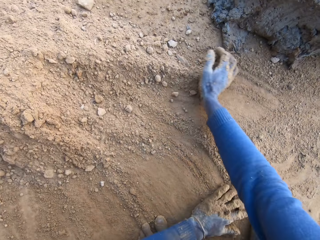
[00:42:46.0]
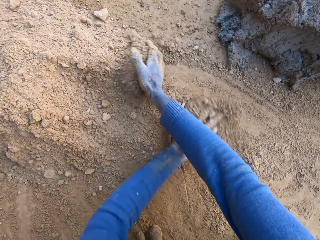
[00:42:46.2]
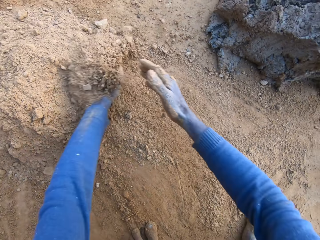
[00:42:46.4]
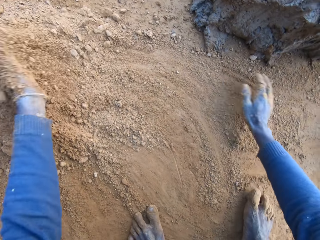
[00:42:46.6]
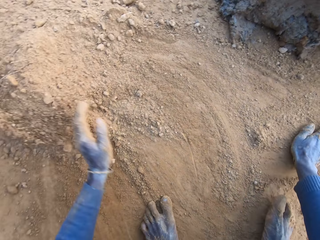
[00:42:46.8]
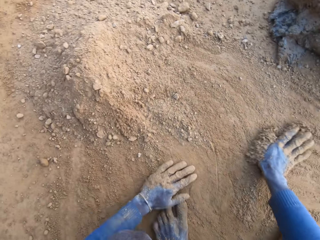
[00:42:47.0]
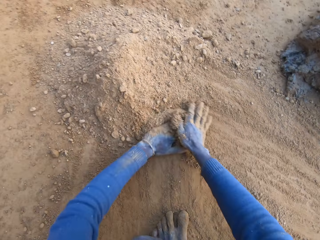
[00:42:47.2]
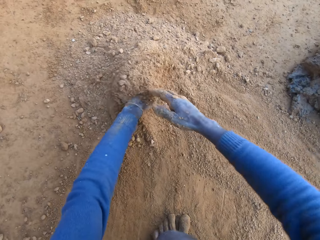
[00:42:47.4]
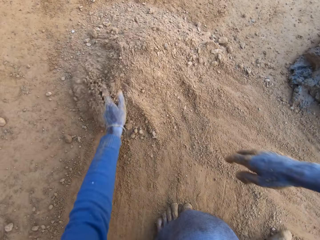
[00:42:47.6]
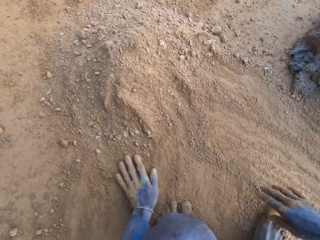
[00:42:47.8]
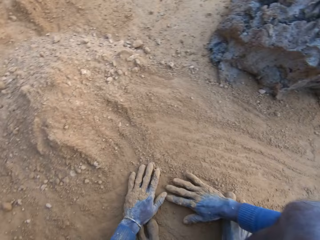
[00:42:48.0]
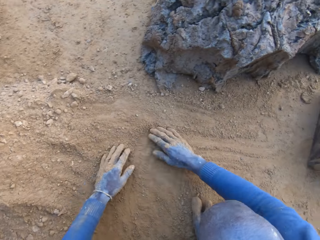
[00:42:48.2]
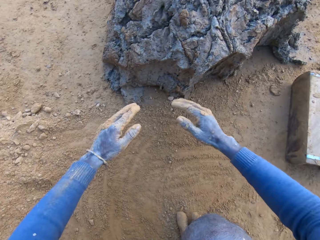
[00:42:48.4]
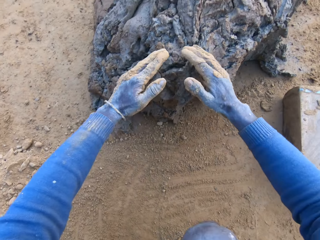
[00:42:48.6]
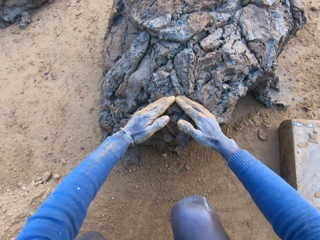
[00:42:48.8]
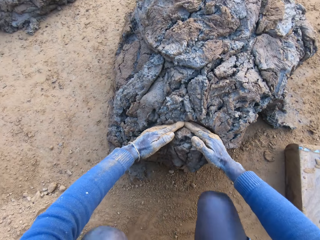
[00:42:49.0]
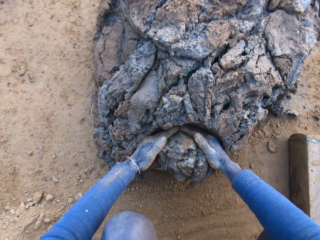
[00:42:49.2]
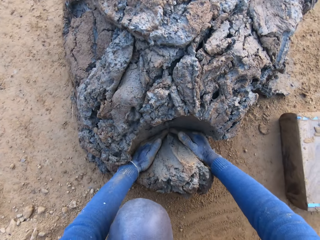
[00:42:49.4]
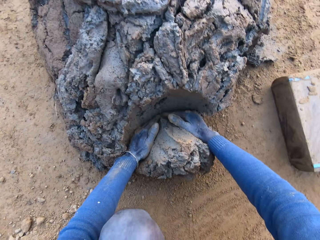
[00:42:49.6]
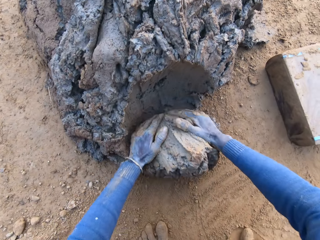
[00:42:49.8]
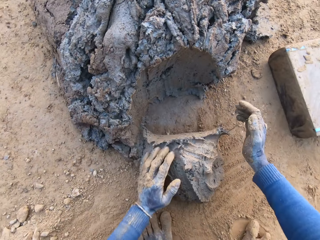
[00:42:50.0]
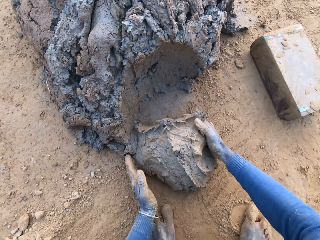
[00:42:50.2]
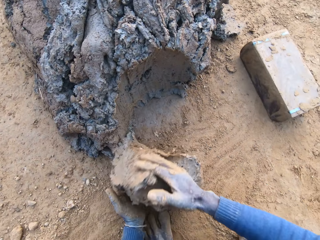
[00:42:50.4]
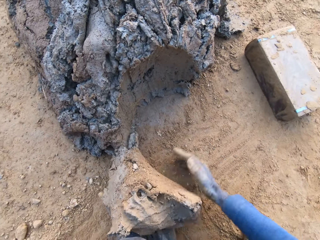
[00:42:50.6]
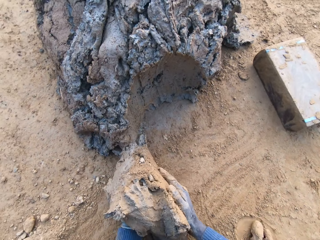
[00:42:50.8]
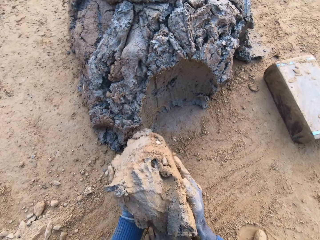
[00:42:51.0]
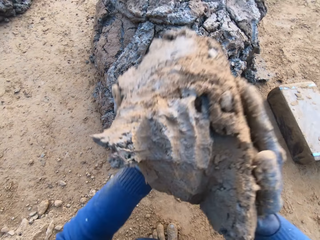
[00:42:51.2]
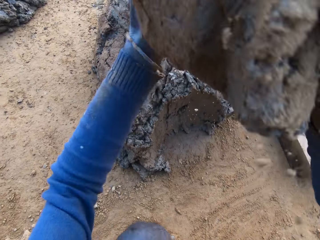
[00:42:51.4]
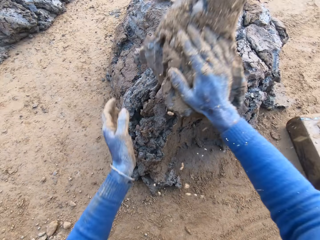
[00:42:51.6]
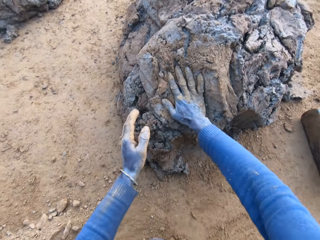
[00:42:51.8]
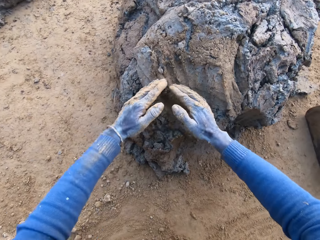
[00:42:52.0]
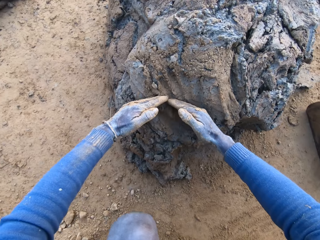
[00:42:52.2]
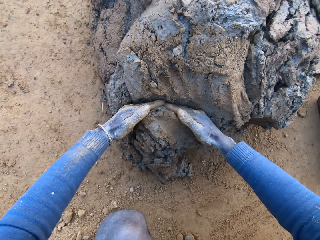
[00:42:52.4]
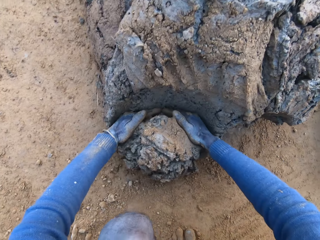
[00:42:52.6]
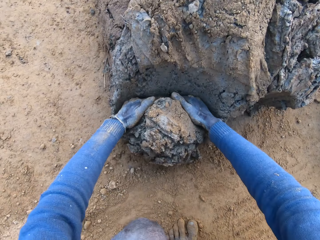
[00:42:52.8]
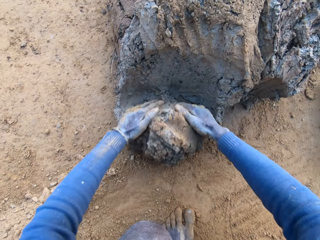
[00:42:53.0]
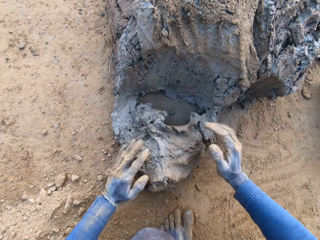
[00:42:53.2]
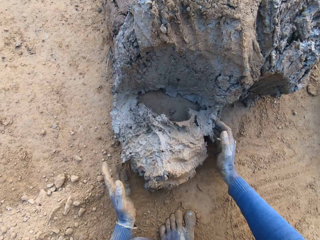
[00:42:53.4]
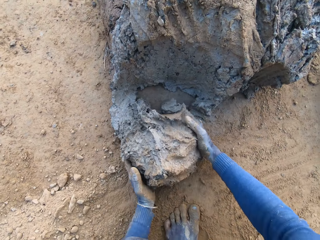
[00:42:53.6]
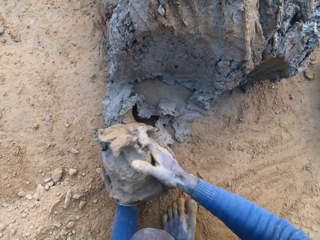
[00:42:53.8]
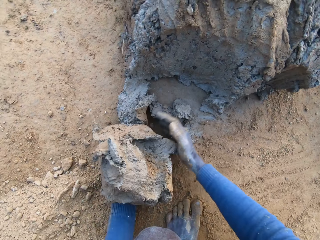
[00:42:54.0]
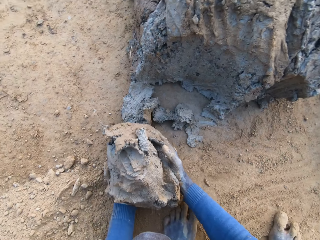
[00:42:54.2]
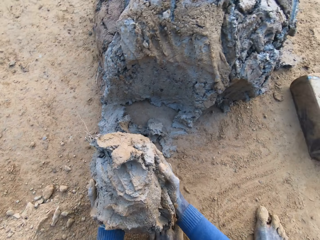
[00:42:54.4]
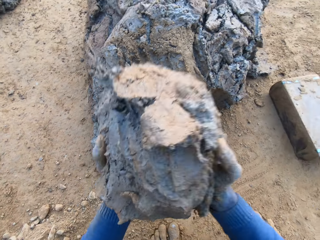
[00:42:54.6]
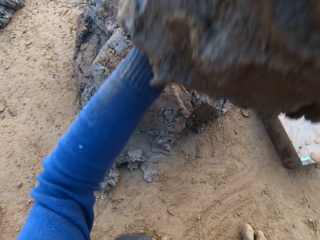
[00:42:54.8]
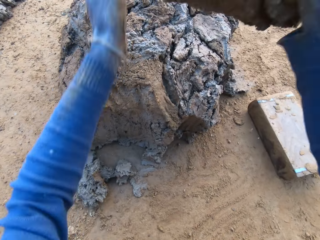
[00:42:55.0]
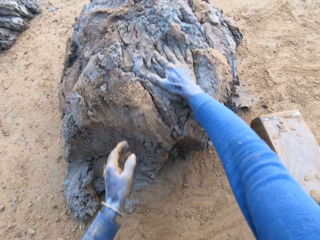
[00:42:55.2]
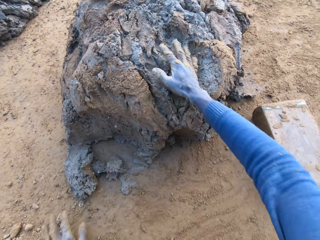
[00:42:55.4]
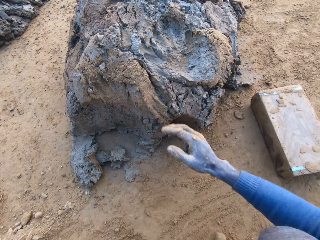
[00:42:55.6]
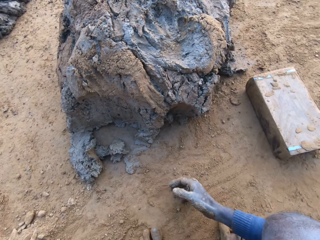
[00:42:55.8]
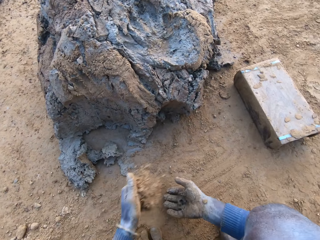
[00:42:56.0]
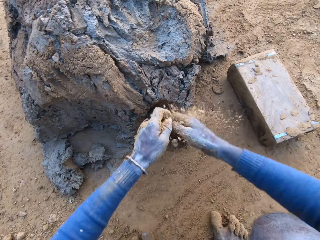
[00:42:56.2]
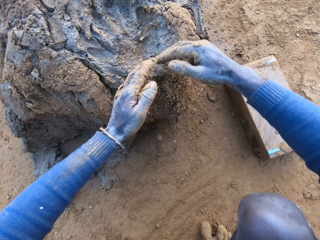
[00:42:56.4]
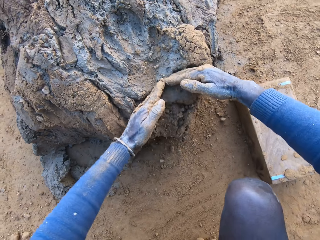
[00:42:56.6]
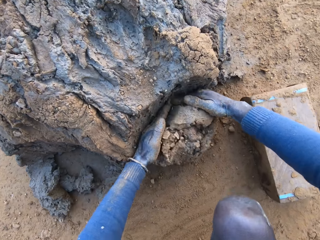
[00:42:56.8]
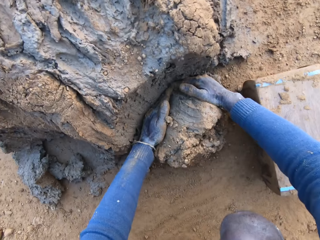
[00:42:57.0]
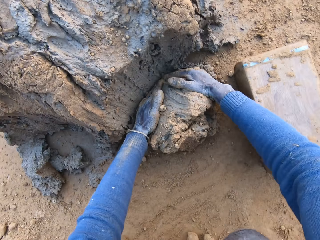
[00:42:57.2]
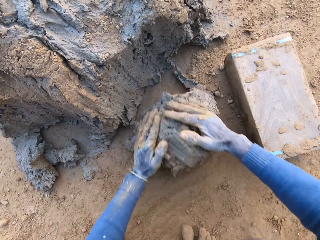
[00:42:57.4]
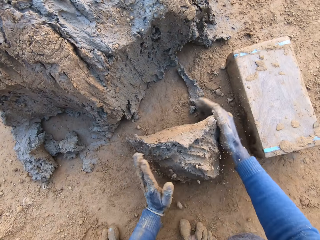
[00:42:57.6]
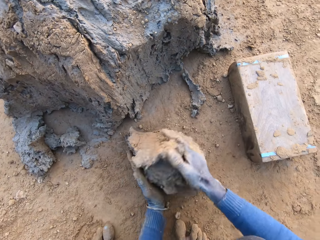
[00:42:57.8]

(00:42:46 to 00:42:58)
The camera wearer moves his hands towards the clay or concrete. He cuts a portion of the concrete from a heap of concrete with his hands. He rolls the clay on the sand and lifts up the clay. He drops the concrete in his hands on the heap of concrete on the ground. He cuts a portion of the concrete from the heap of concrete with his hands. He places the clay on his left hand and lifts up the clay. He drops the concrete in his hands on the heap of concrete on the ground. He drags his hand on the sand, throws the sand on his other hand, and moves his hands towards the clay. He cuts a portion of the concrete from the heap of concrete with his hands.

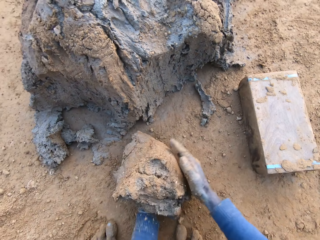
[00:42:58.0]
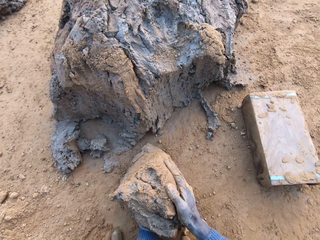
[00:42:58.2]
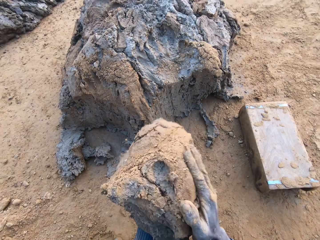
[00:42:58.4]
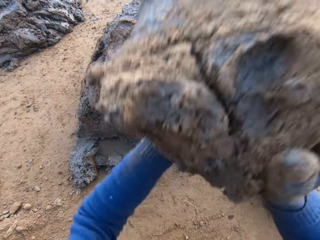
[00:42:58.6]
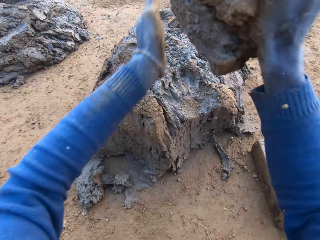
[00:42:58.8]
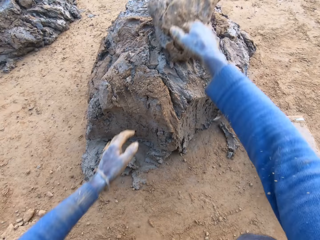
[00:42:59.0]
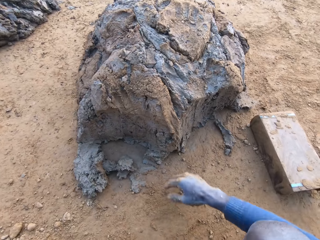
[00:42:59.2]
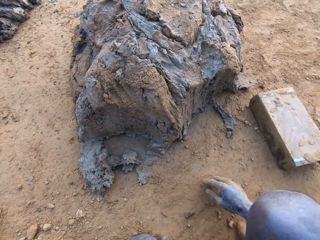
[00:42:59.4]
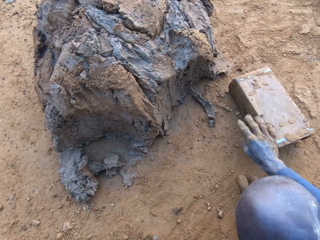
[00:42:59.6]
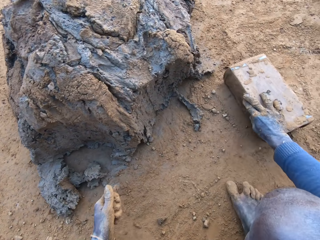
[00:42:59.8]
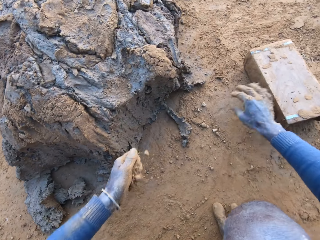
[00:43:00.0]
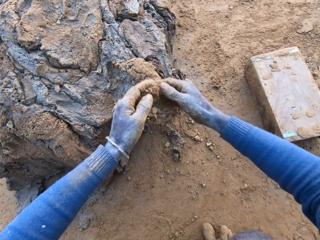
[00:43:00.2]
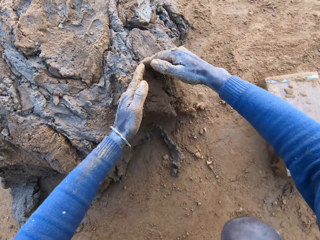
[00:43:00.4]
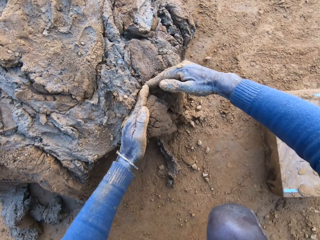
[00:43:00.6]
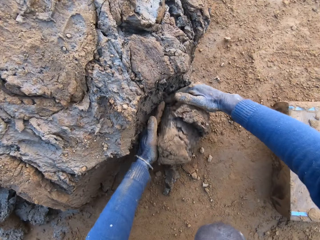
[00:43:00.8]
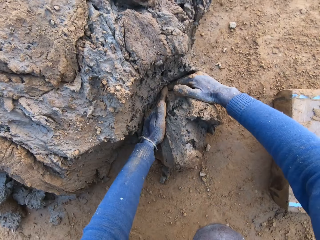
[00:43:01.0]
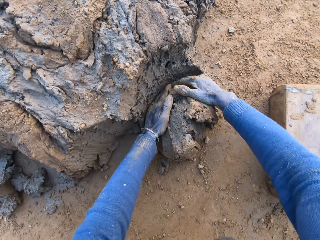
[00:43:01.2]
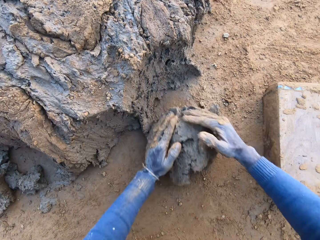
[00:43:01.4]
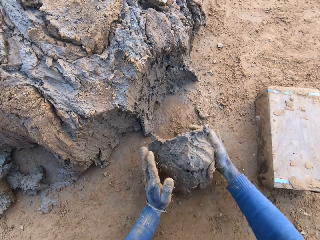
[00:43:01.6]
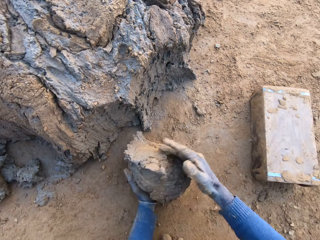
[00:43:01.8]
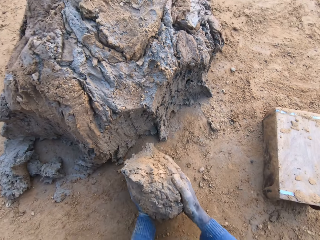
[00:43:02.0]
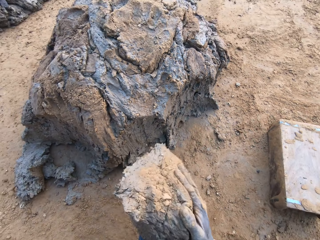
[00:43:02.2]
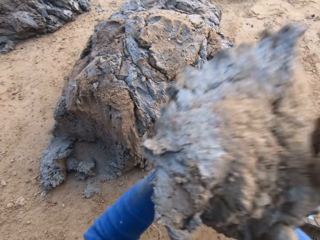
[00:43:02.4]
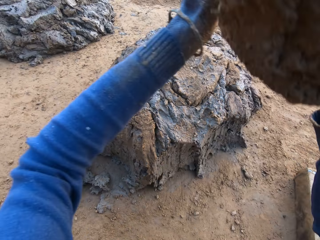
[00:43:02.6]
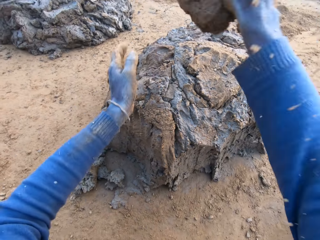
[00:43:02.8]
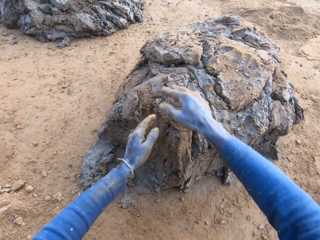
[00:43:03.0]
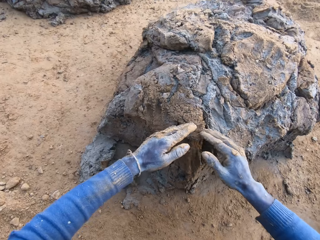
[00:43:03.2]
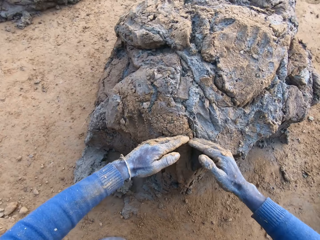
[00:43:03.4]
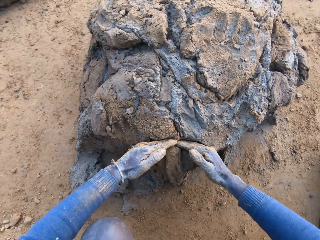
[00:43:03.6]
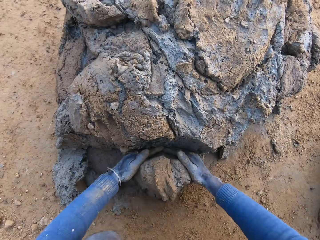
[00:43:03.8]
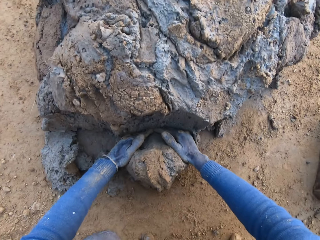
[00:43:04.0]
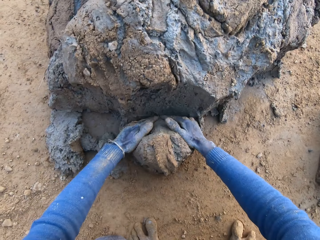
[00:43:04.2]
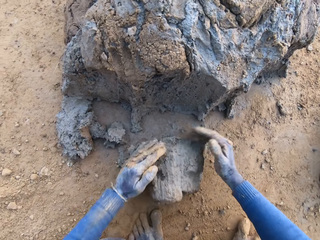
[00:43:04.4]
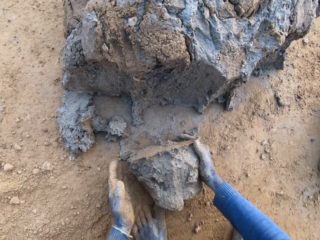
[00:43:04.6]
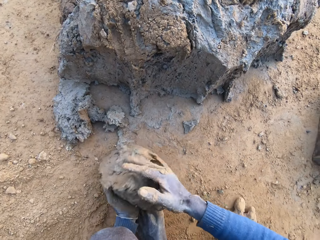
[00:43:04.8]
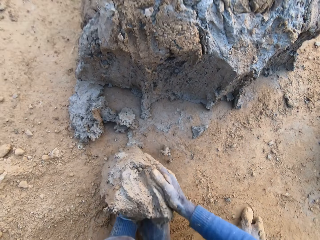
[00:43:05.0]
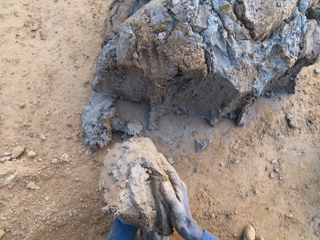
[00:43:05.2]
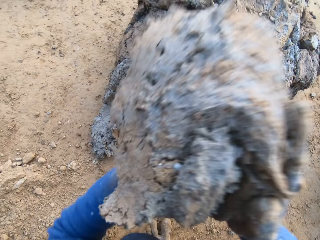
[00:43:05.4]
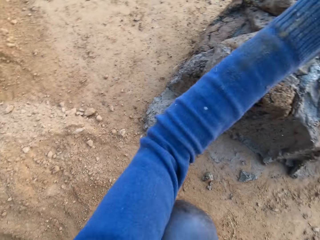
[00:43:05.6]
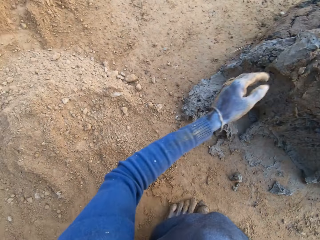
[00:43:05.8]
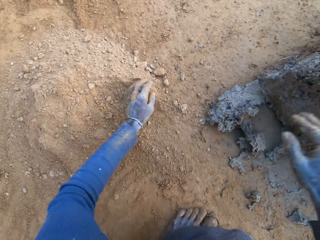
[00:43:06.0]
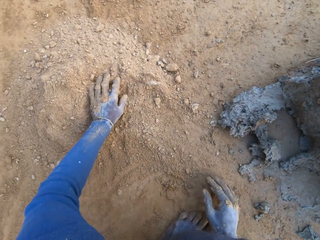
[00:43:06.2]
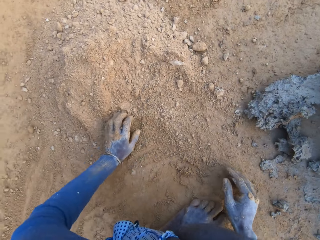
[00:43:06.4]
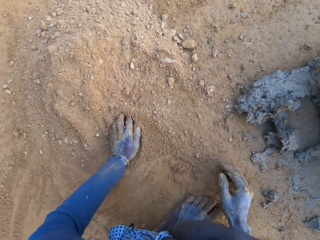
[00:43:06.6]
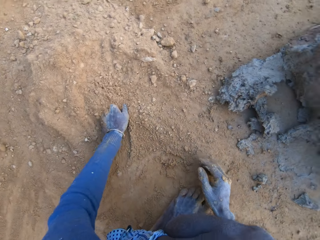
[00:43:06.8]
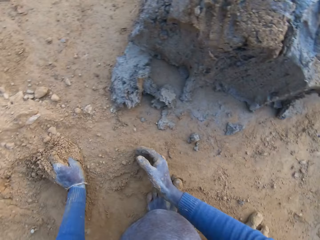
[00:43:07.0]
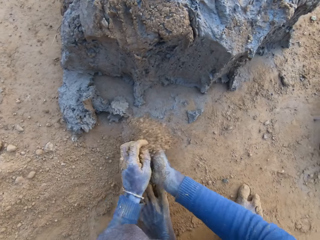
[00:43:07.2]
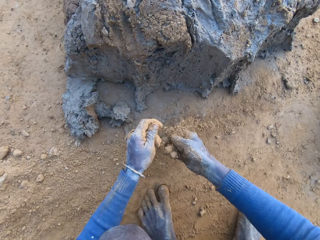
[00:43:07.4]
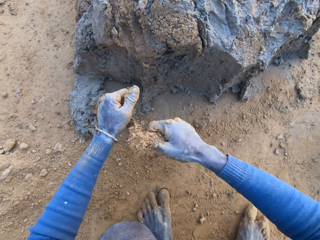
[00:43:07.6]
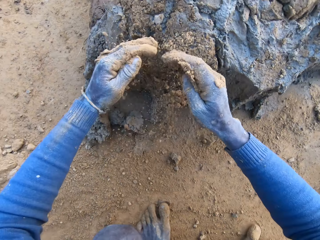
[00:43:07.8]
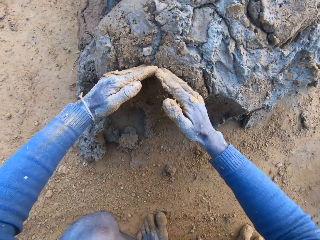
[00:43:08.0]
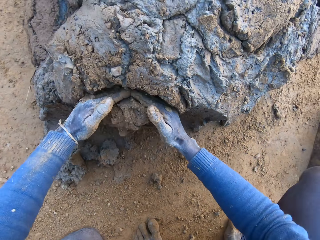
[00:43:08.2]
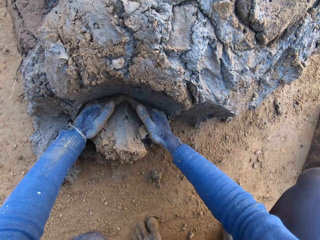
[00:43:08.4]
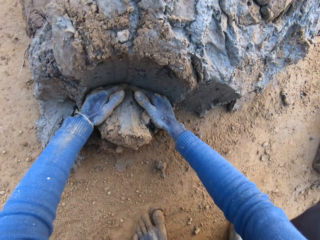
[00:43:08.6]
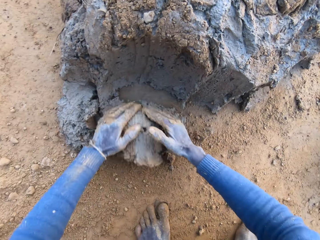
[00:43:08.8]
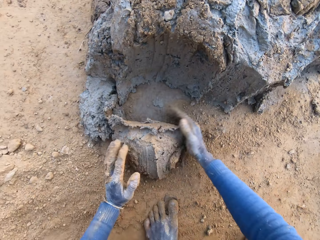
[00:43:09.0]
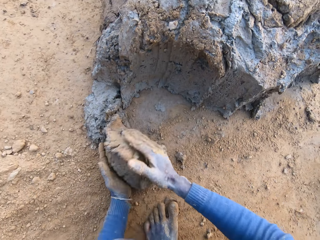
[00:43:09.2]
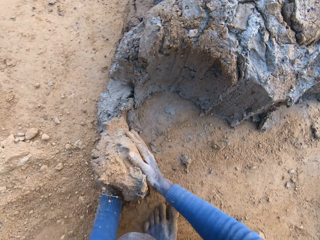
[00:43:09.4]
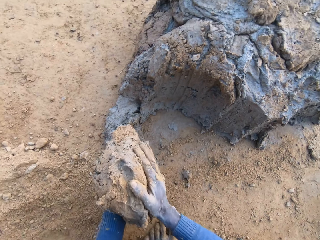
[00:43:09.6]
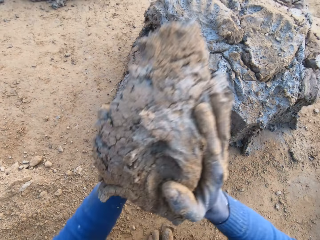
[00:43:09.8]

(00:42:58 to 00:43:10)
The camera wearer lifts up the clay or concrete. He drops the concrete in his hands on the heap of concrete on the ground. He moves his hand forward. He shifts the iron brick mold or container away from him with his right hand. He moves his hands towards the clay. He cuts a portion of the concrete from the heap of concrete with his hands. He lifts up the clay. He drops the concrete in his hands on the heap of concrete on the ground. He cuts a portion of the concrete from the heap of concrete with his hands. He lifts up the clay. He drops the concrete in his hands on the heap of concrete on the ground. He rubs his hands with sand. He throws the sand on his other hand. He moves his hands towards the clay. He cuts a portion of the concrete from the heap of concrete with his hands. He lifts up the clay.
